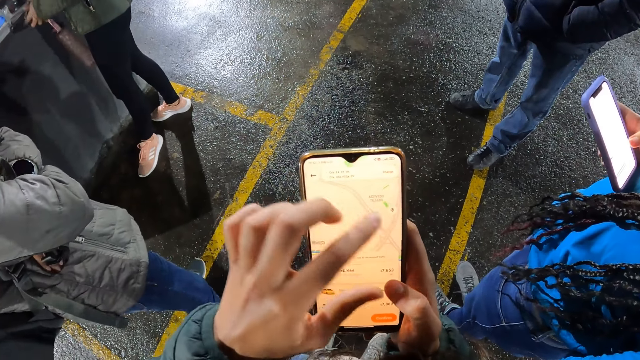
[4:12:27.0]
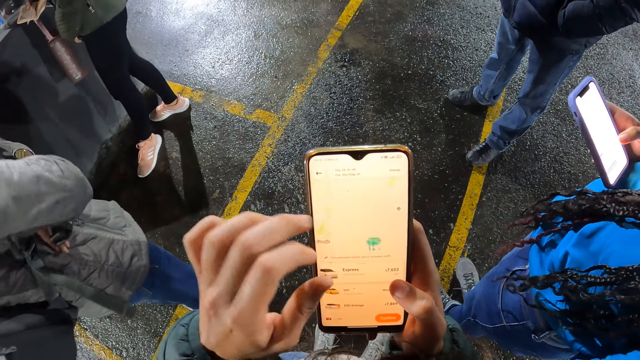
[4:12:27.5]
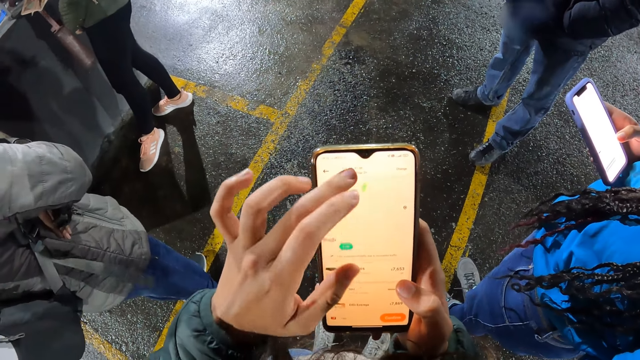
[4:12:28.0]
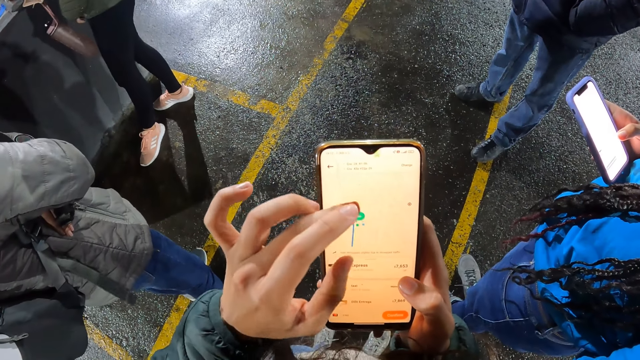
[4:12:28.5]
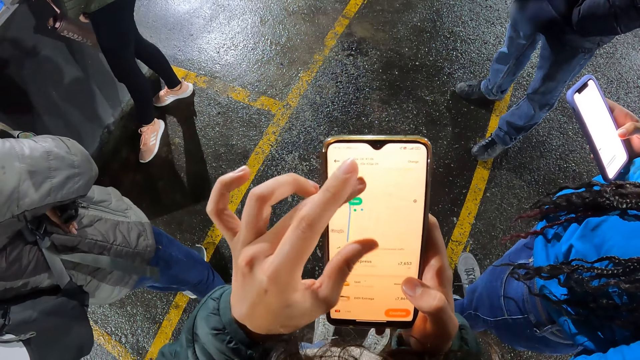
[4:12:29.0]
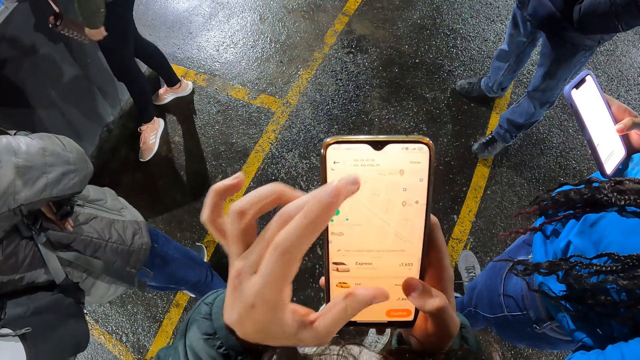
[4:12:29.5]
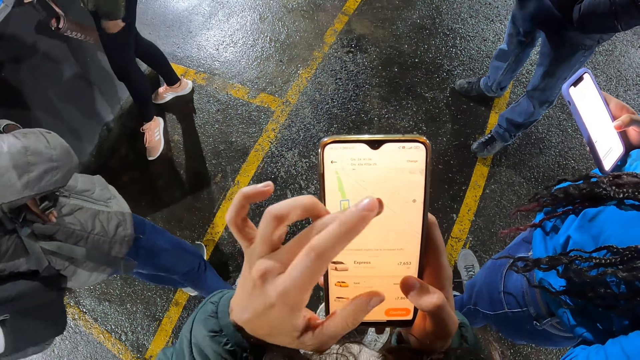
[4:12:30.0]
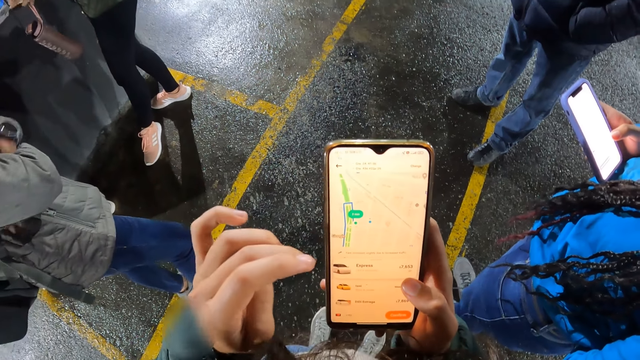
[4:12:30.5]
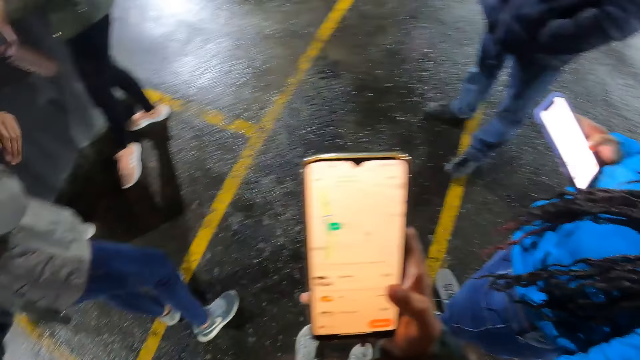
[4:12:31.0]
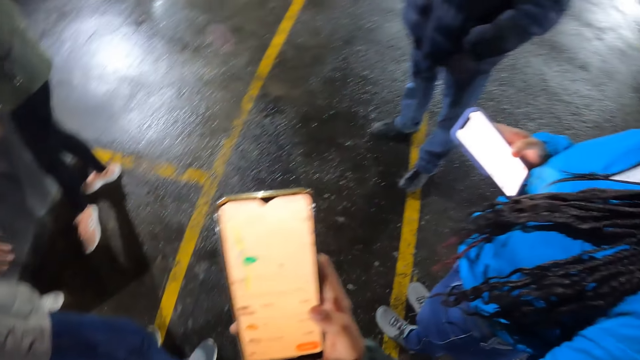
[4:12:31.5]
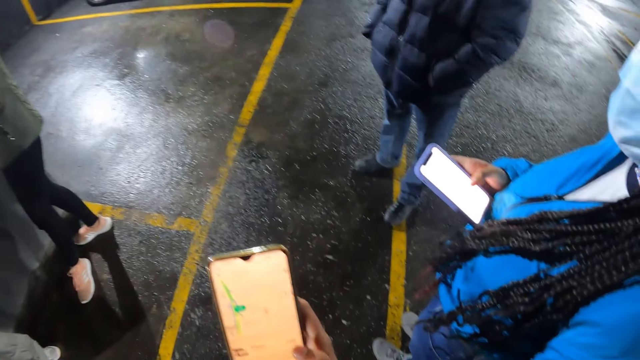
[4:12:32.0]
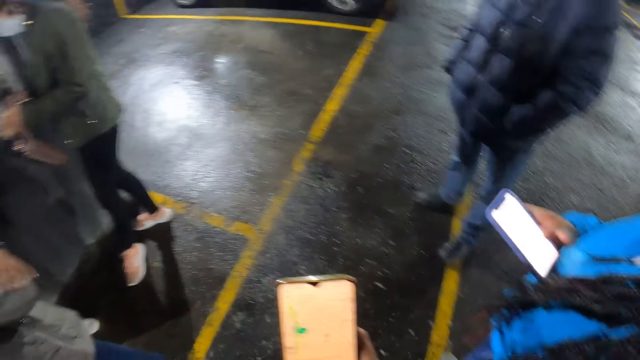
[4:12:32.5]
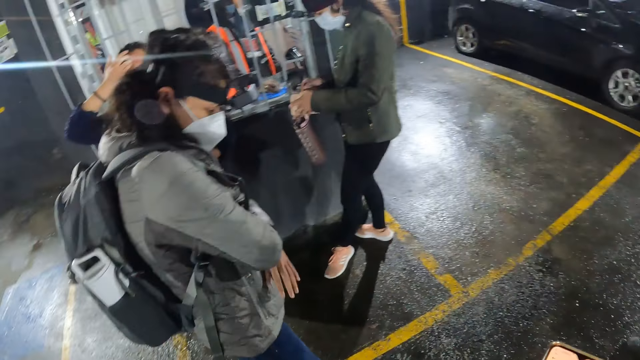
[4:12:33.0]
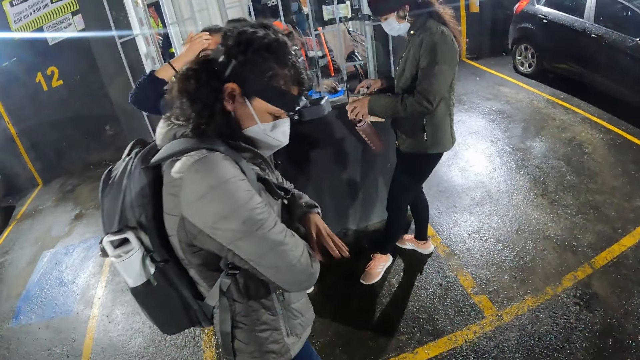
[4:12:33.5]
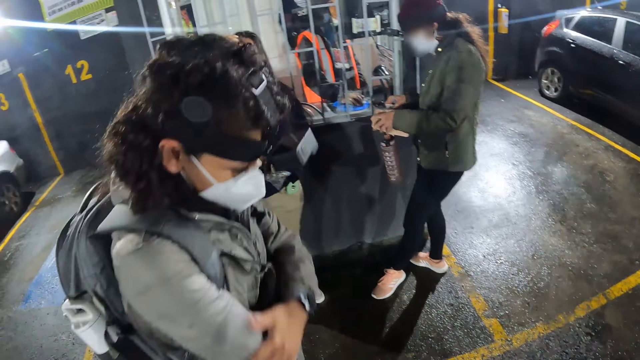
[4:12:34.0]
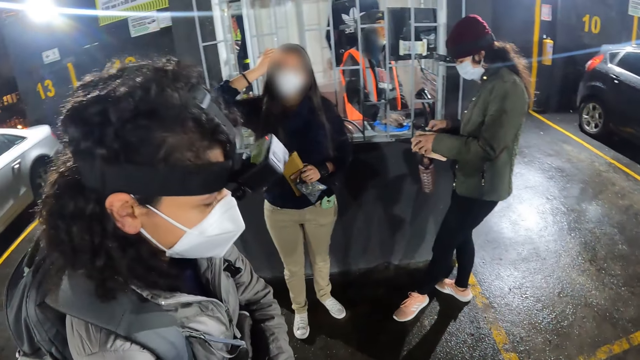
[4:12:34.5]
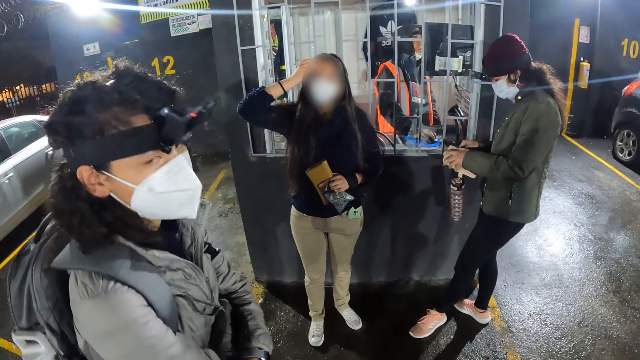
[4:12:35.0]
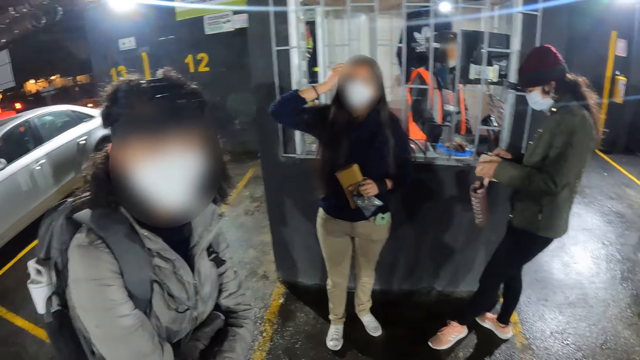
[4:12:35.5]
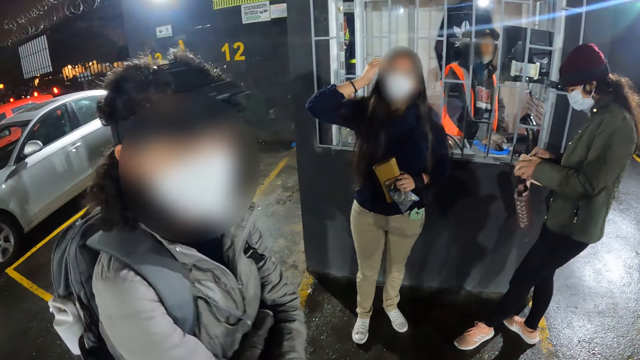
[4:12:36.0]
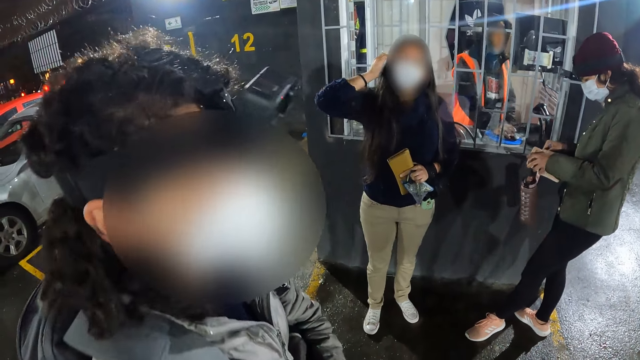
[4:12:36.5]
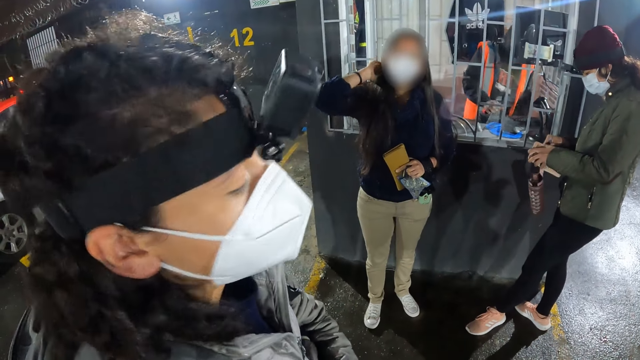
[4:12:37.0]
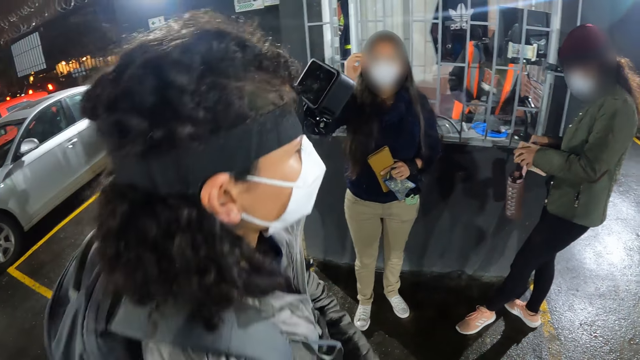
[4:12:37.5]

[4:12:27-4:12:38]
The camera wearer looks towards a person. The person wipes a jacket. The camera wearer interacts with a woman. They interact with another woman.

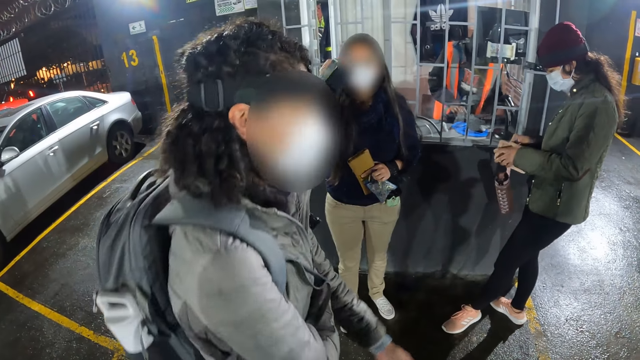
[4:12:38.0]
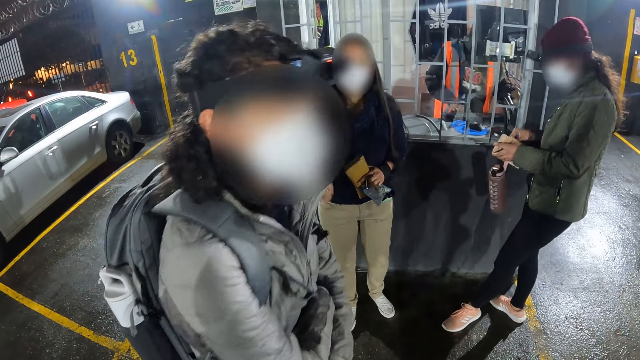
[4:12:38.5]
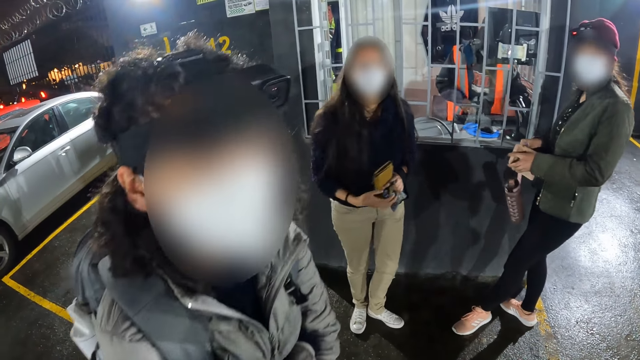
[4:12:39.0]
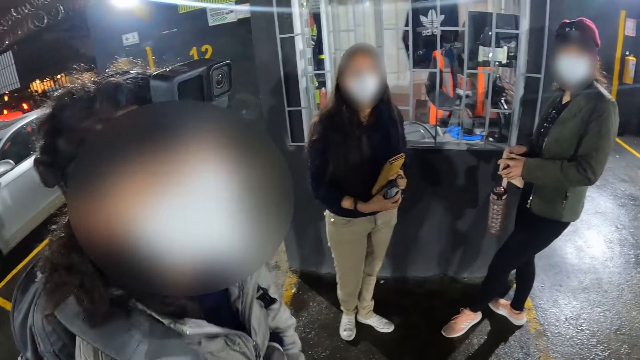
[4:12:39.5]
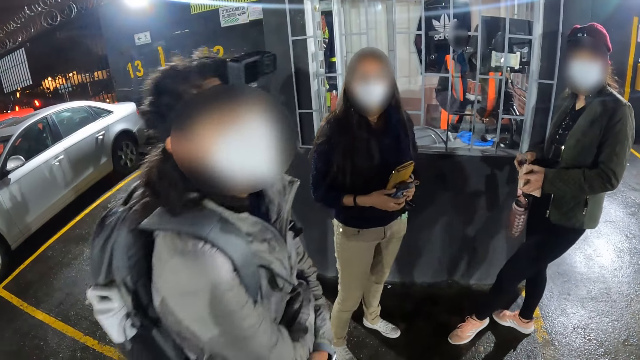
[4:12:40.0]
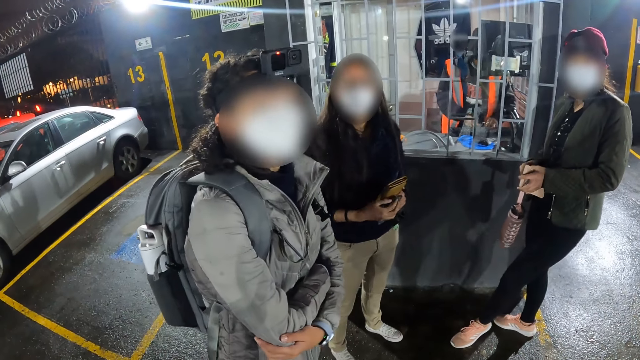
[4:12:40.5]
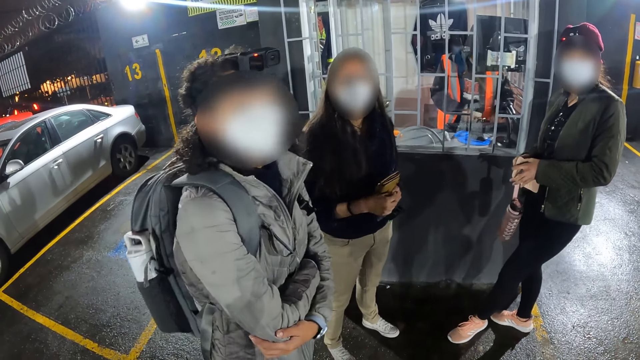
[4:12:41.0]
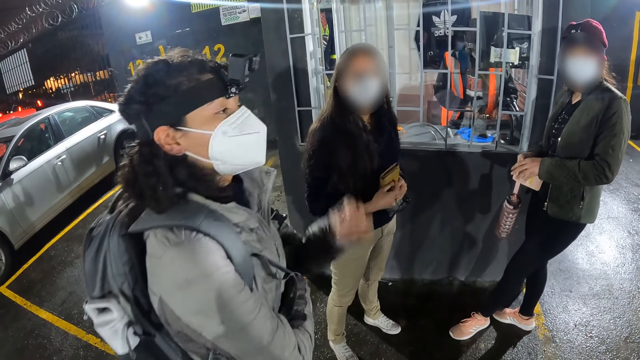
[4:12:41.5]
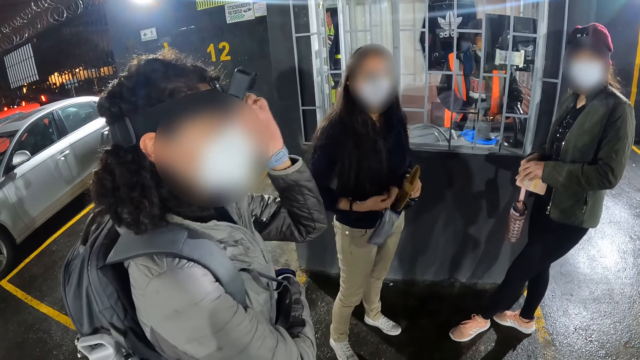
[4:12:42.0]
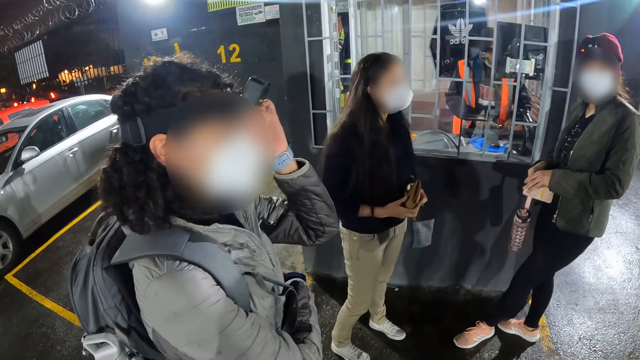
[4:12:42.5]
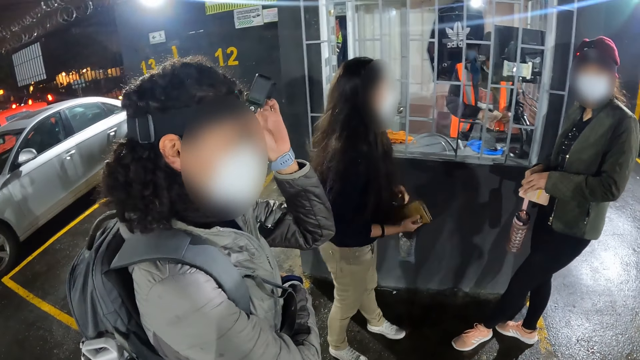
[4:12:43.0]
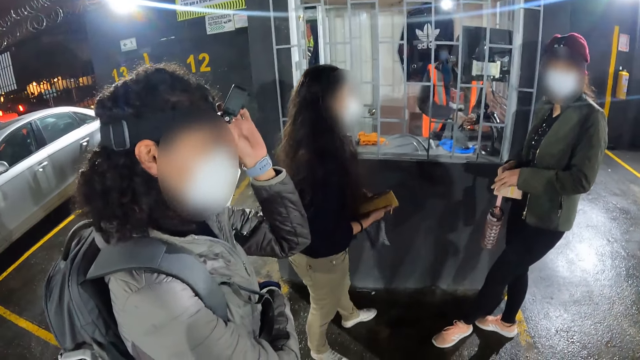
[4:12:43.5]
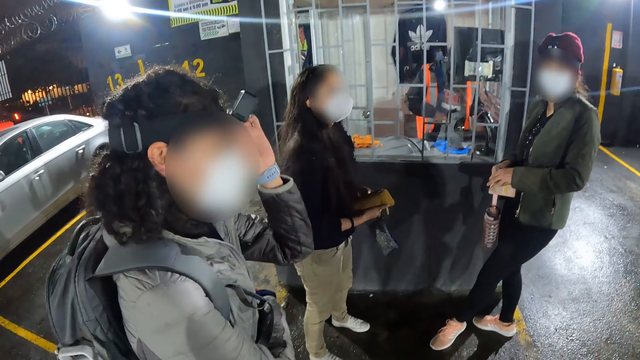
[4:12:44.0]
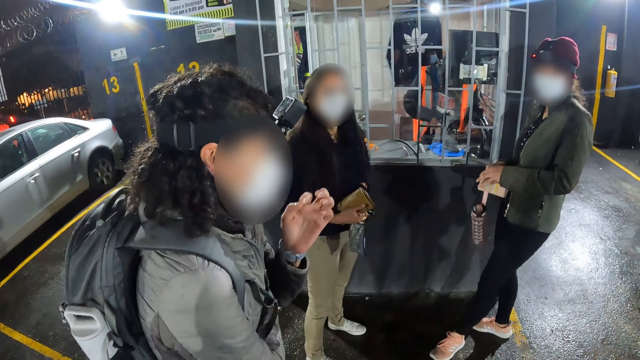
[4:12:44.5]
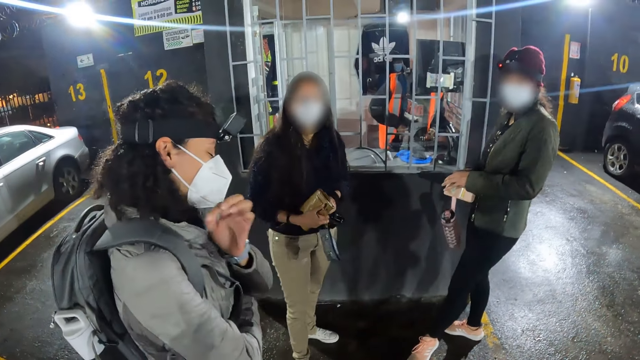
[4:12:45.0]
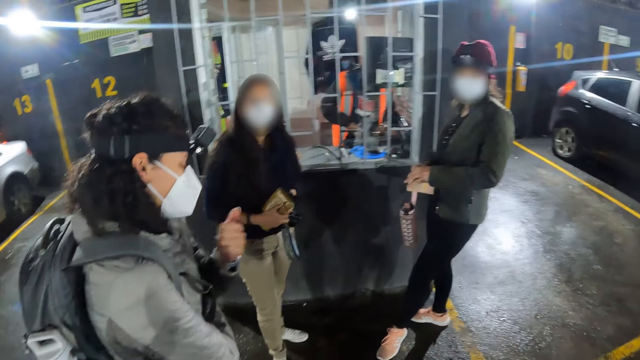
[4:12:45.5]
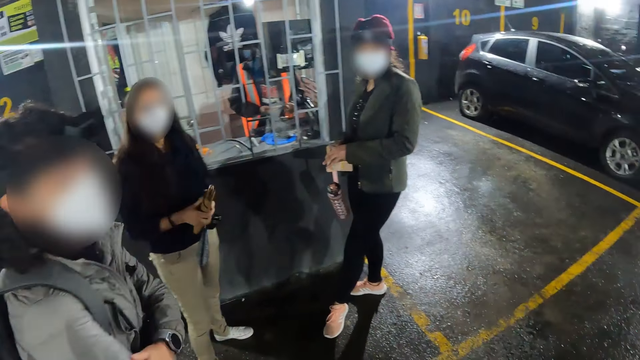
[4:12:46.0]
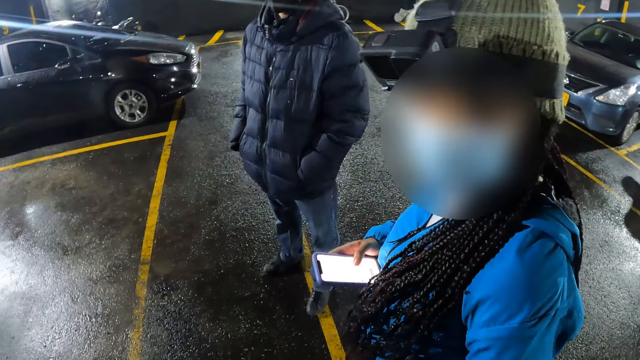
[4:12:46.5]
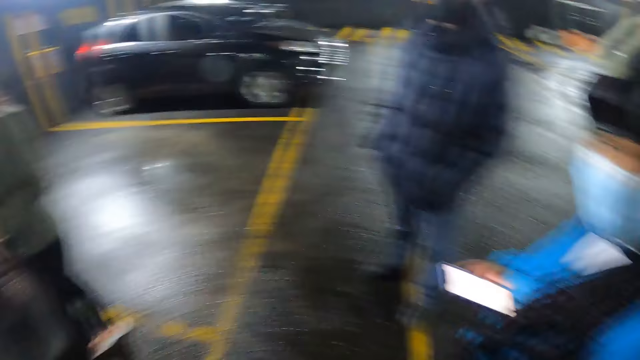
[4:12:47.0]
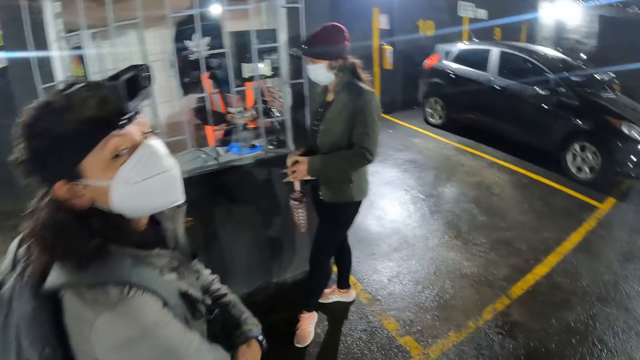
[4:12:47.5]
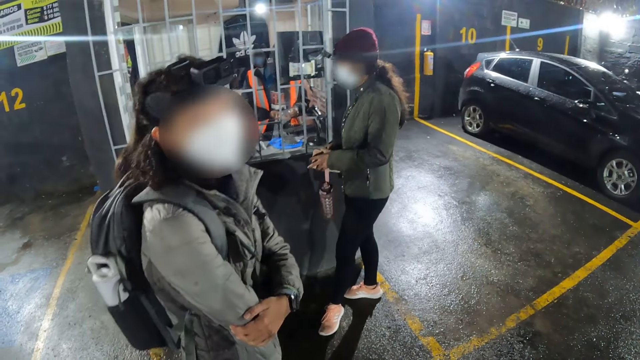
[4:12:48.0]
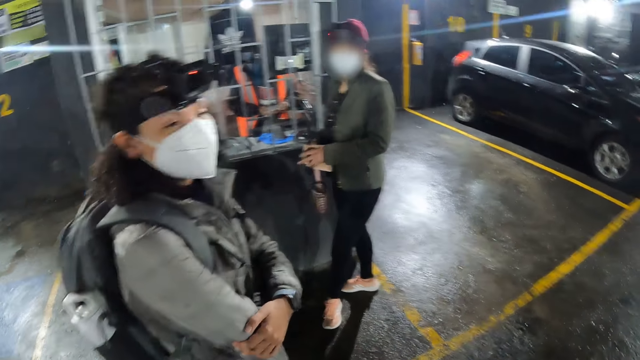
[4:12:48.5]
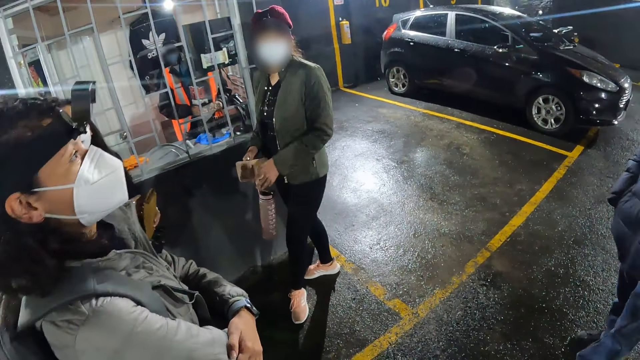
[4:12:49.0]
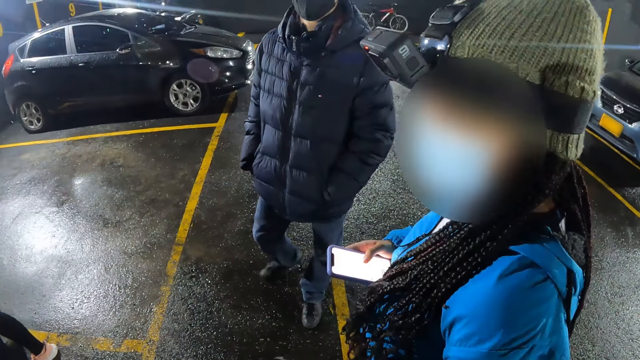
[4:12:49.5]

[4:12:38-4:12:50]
The camera wearer interacts with a woman. A person adjusts the camera on the head. The camera wearer interacts with another woman. The person gestures with a hand. The camera wearer looks around in the parking lot.
